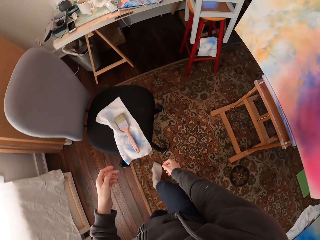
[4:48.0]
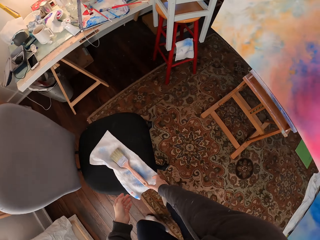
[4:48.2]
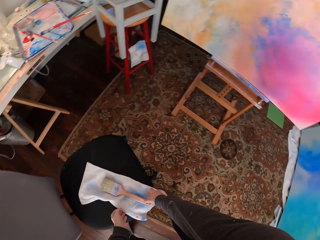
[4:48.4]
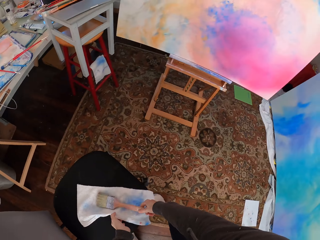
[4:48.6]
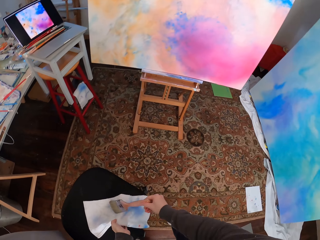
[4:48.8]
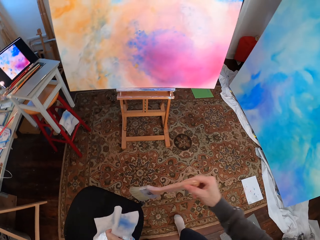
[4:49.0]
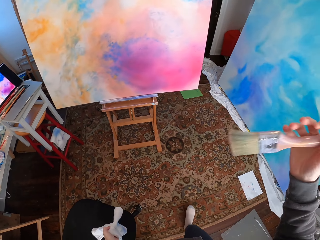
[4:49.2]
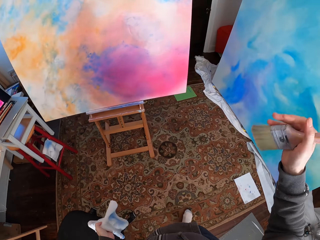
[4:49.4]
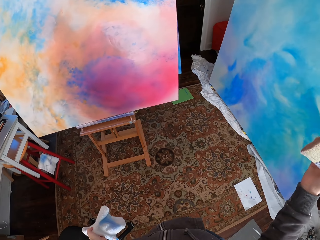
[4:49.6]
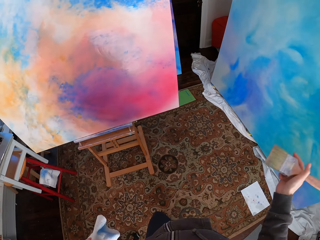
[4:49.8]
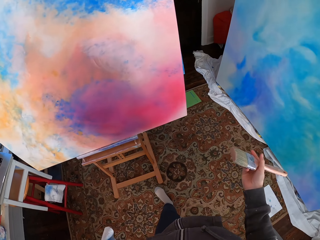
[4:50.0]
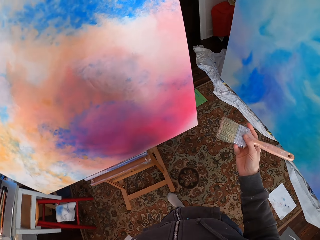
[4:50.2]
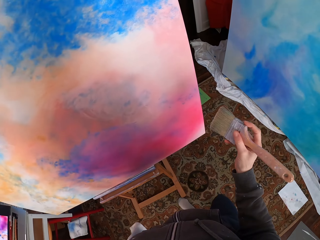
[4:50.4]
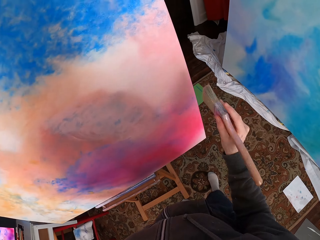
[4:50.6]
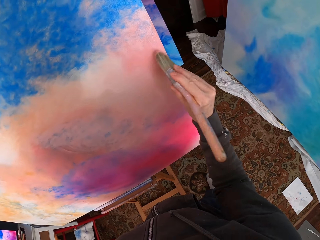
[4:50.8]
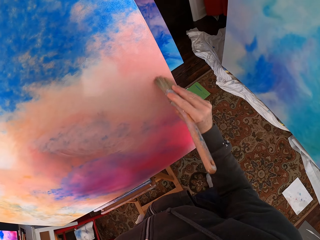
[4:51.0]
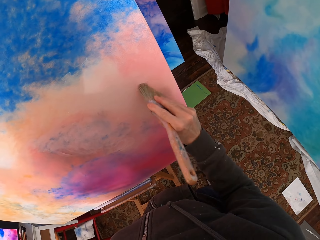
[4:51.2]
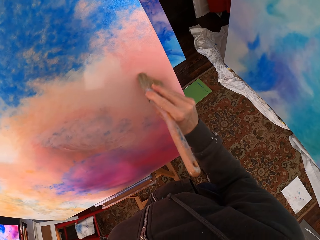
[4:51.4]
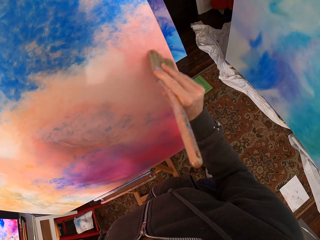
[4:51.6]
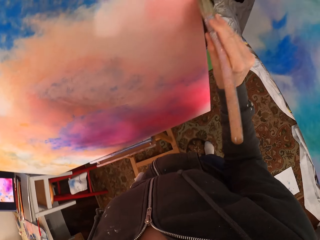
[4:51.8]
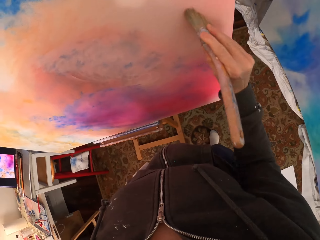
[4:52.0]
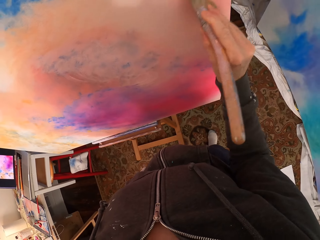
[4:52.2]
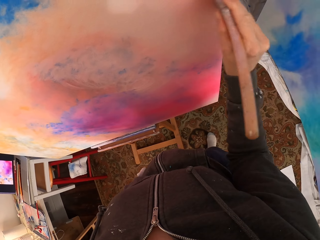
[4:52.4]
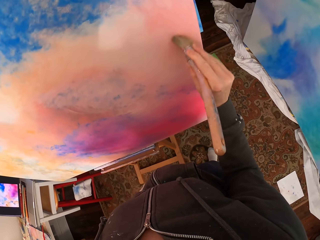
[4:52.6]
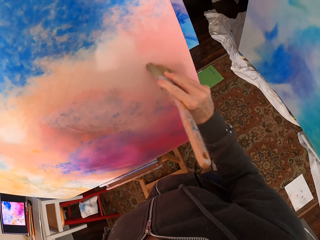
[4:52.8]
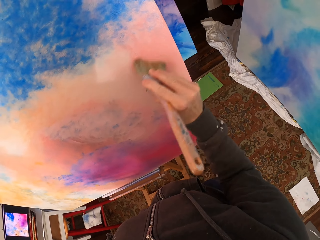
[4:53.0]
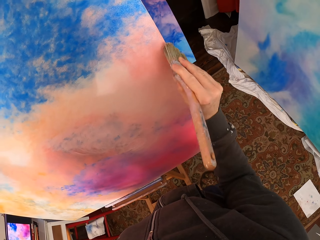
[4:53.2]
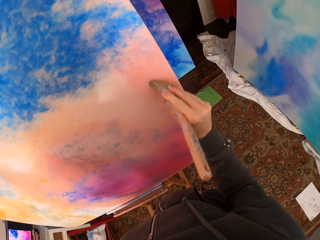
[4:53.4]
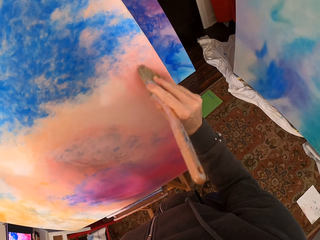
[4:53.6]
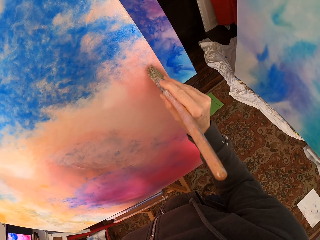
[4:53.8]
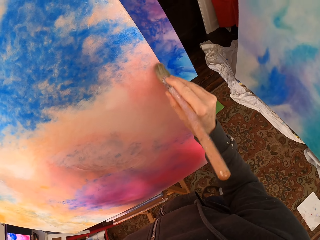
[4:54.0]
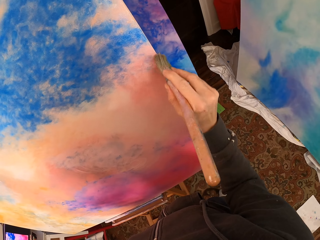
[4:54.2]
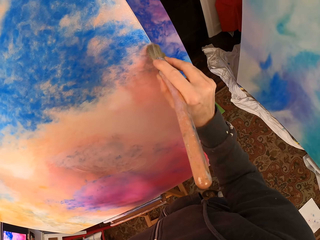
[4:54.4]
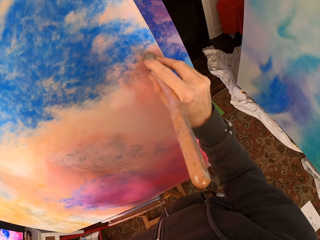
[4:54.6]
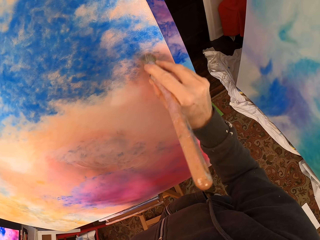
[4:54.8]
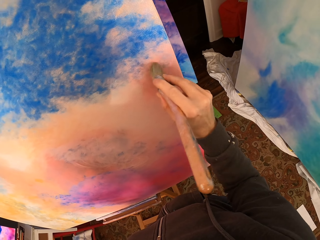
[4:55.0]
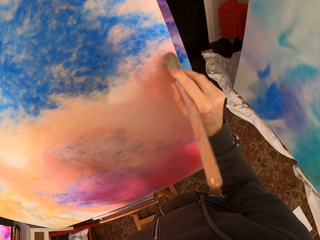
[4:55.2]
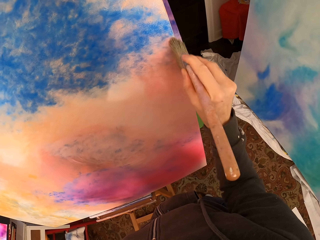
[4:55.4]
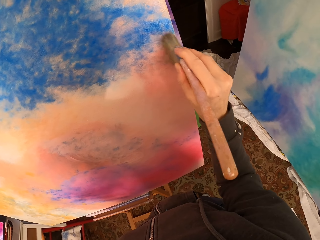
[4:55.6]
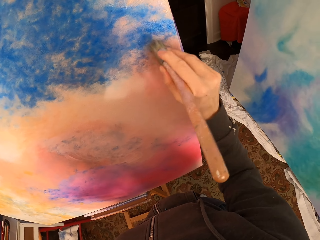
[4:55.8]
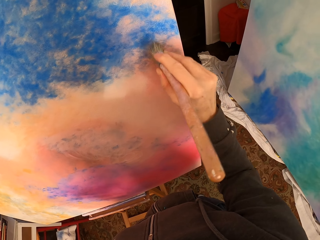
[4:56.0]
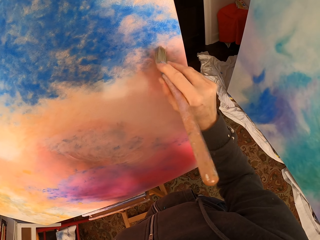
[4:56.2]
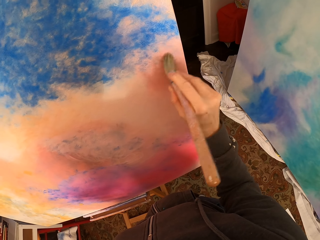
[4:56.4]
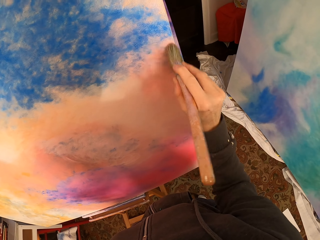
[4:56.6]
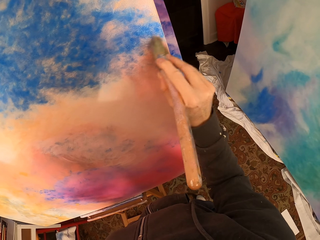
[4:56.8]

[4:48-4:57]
The camera wearer takes a towel. They take a painting brush. They walk towards the canvas. They paint the canvas.

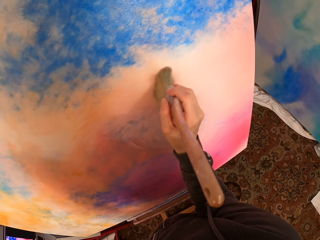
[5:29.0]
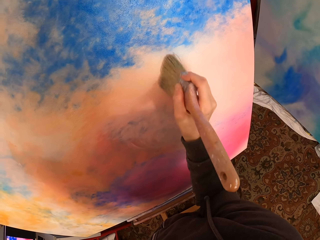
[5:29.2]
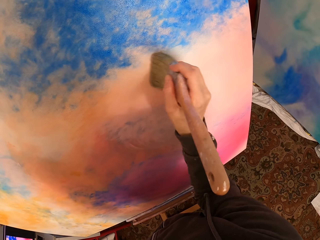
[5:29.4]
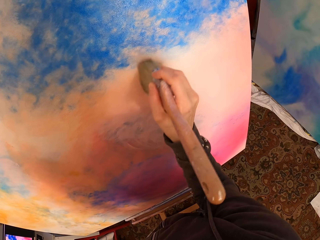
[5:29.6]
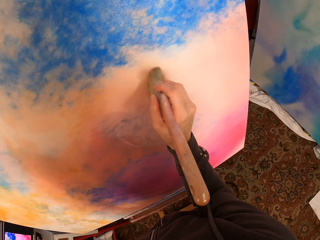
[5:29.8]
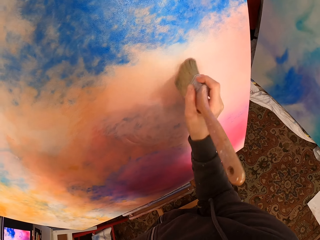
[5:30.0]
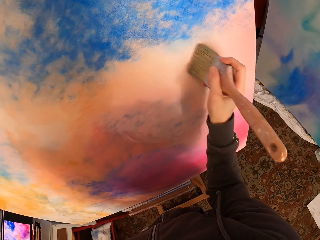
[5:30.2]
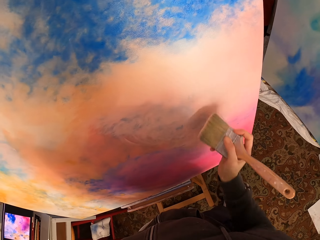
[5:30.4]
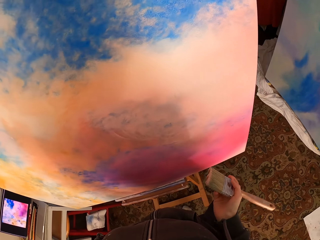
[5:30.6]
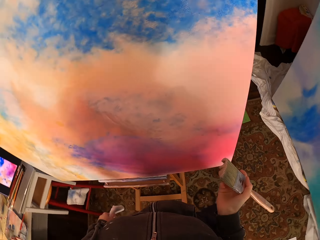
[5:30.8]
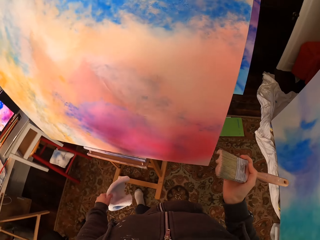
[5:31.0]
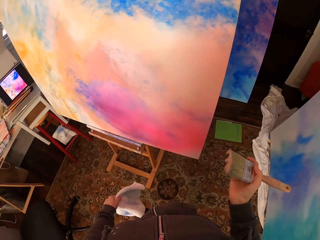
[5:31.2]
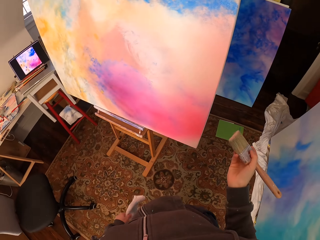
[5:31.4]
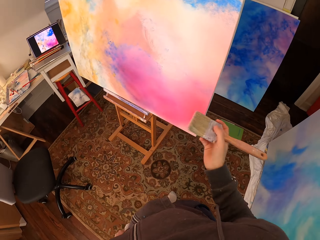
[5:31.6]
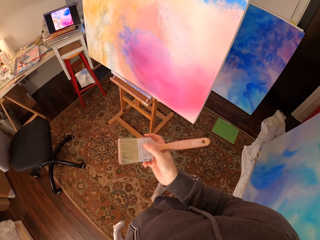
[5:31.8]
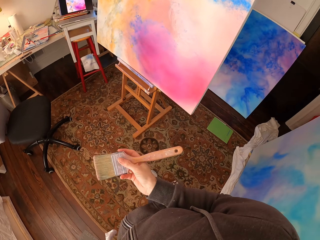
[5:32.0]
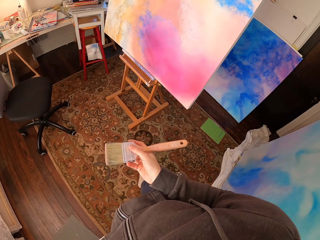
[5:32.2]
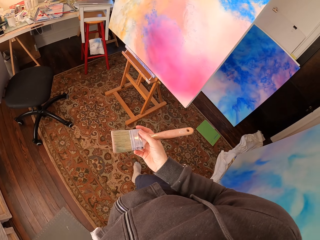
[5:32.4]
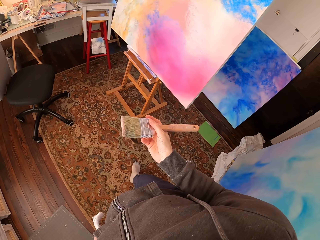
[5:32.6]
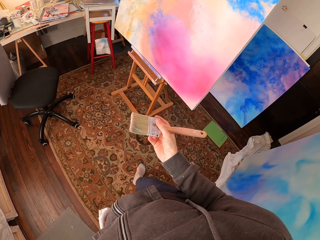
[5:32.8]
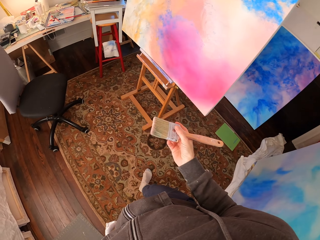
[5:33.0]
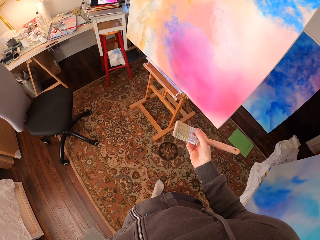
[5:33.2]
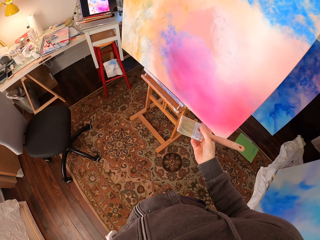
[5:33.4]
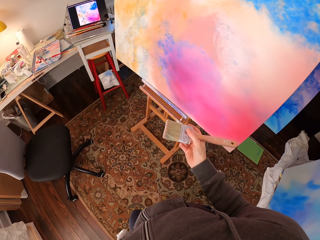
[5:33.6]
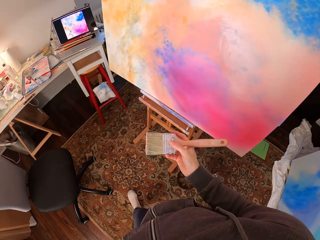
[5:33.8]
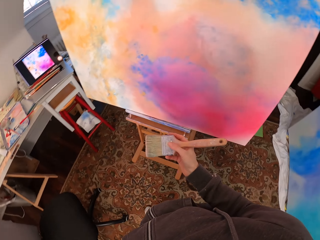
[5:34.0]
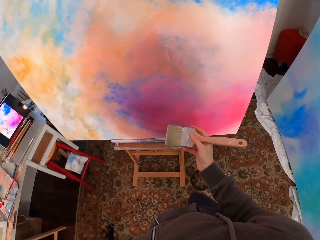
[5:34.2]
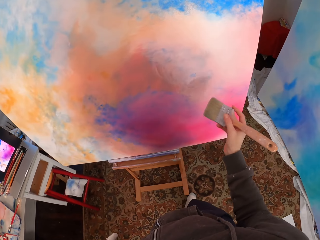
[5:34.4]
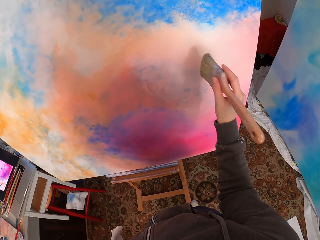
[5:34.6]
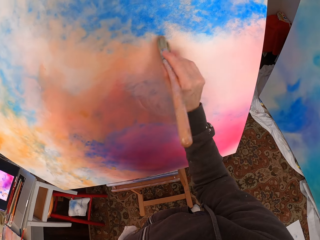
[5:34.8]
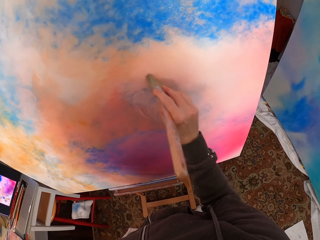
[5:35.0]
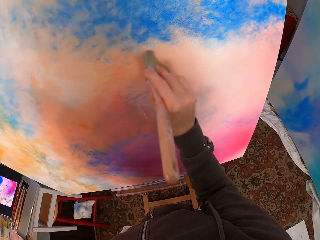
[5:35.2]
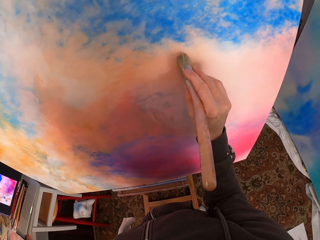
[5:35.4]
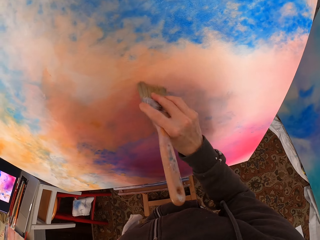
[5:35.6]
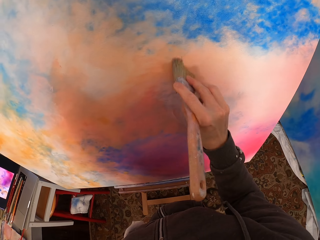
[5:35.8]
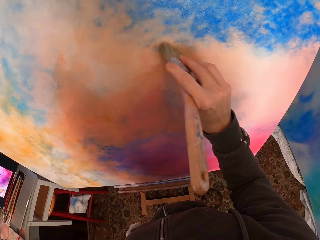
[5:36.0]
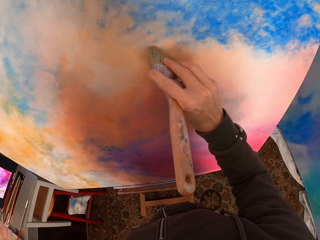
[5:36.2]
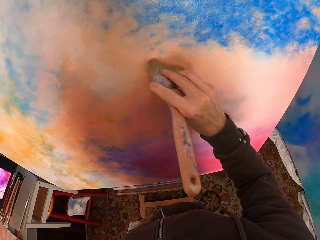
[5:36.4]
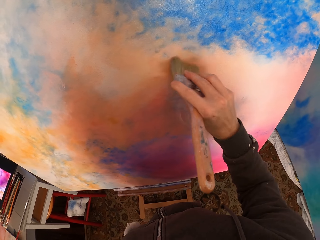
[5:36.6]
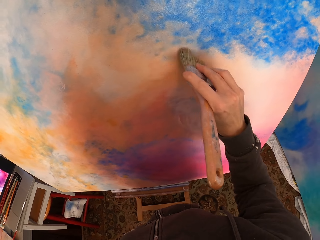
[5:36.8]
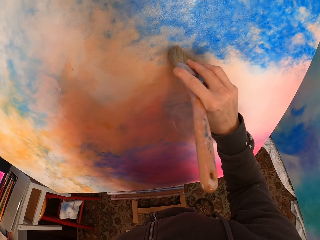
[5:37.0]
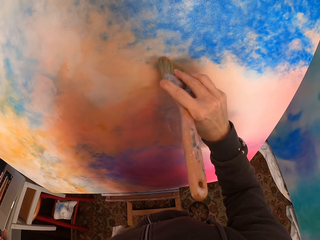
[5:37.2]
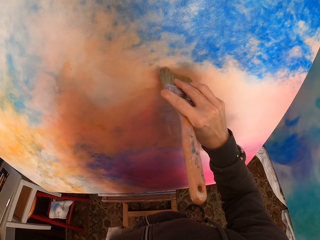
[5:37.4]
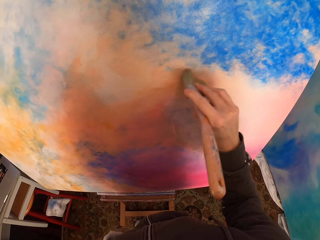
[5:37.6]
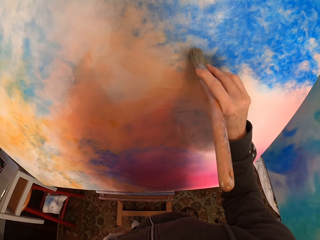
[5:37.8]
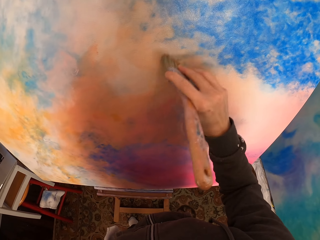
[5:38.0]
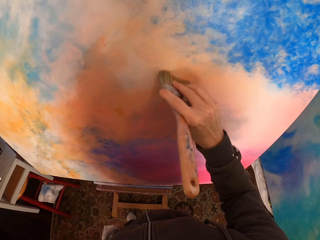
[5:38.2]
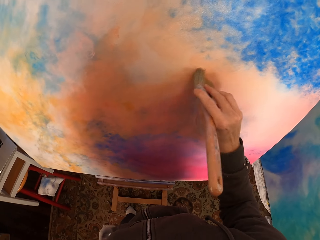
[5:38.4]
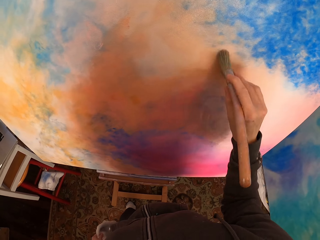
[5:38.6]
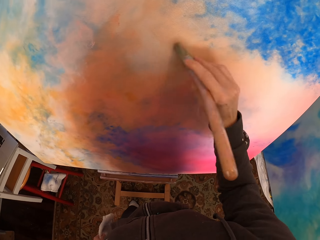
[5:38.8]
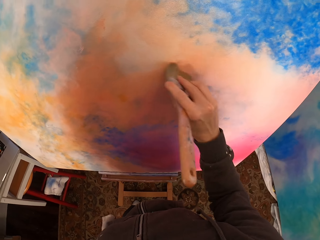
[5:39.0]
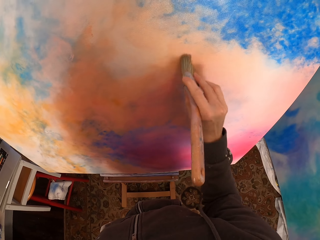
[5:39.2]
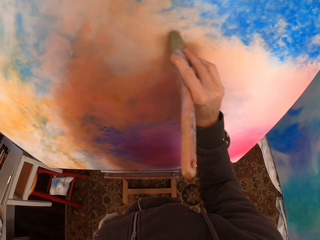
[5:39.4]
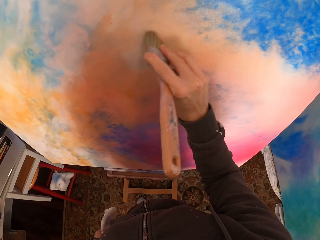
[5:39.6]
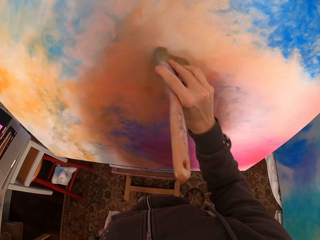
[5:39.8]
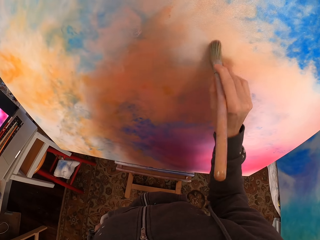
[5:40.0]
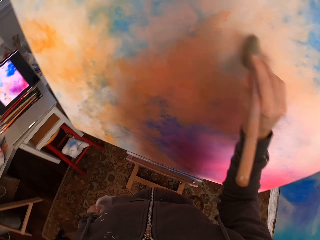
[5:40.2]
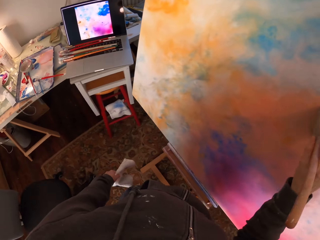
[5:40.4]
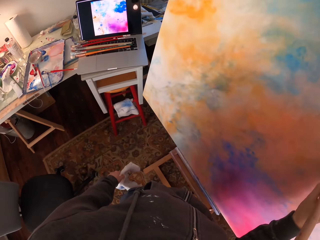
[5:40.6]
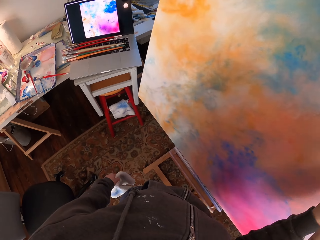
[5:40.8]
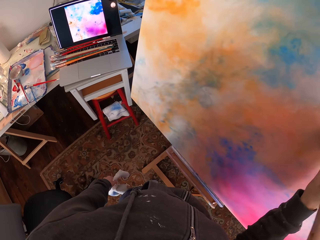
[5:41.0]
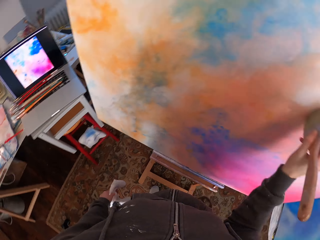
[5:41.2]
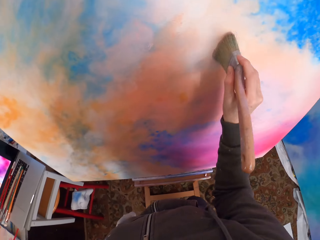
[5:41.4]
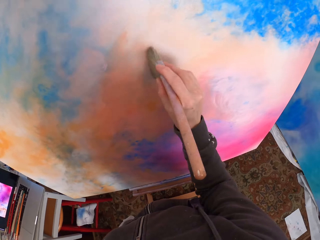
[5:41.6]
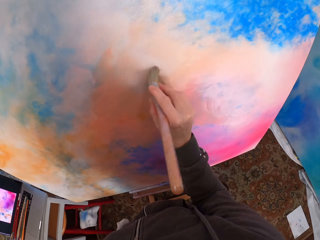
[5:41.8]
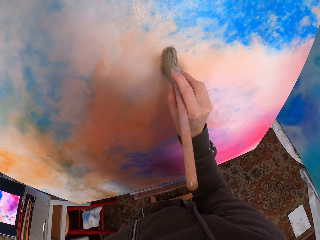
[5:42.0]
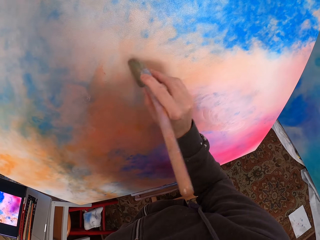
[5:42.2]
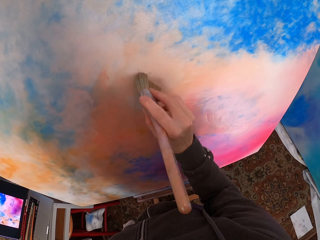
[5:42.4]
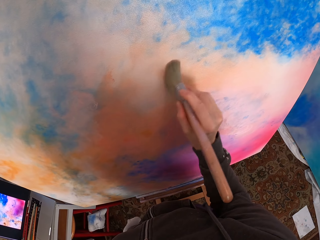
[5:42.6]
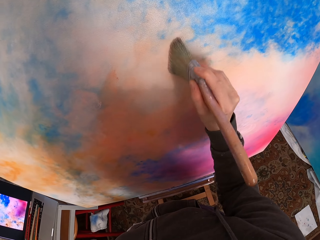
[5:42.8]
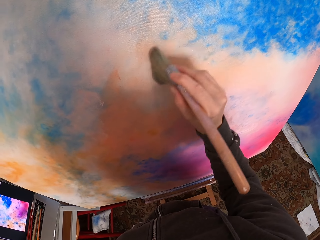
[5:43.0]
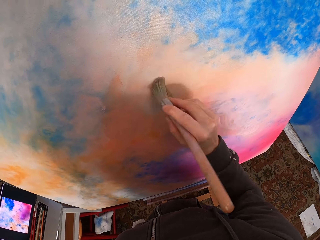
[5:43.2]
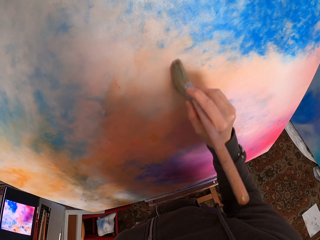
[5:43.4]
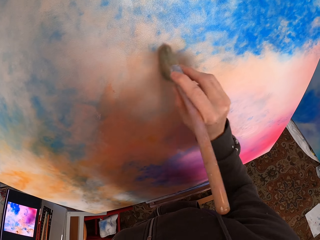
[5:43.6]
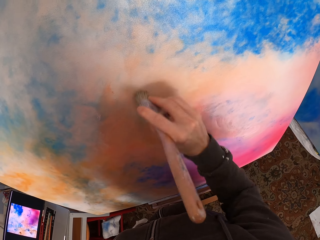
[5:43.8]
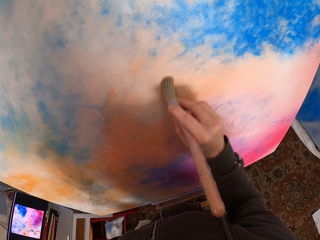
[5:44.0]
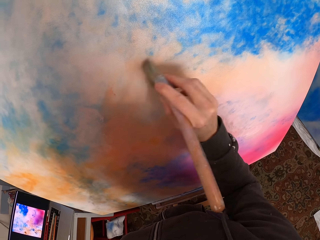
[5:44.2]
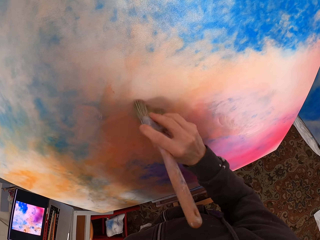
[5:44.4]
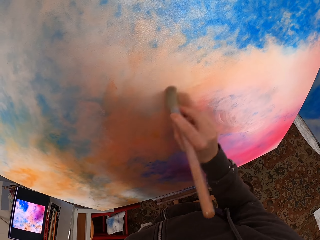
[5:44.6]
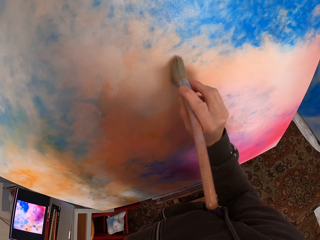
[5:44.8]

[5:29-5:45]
The camera wearer looks around. They move beside the canvas. They look at the laptop. They walk to the canvas. They paint the canvas. They look at the laptop. They look at the canvas.
